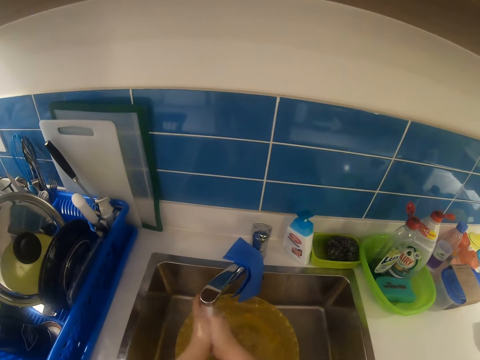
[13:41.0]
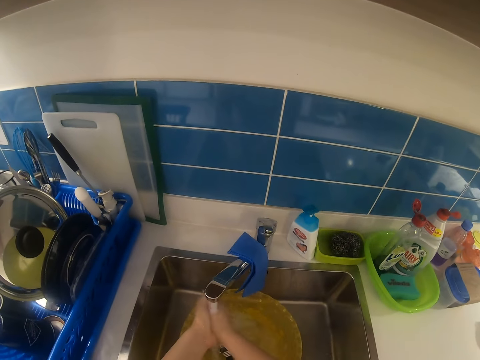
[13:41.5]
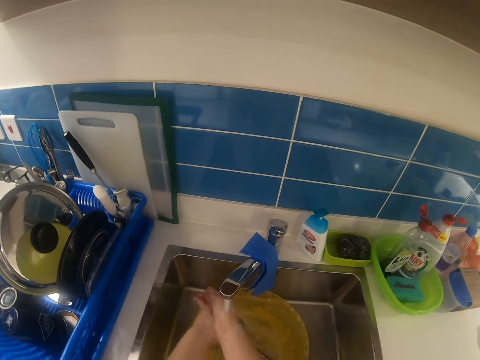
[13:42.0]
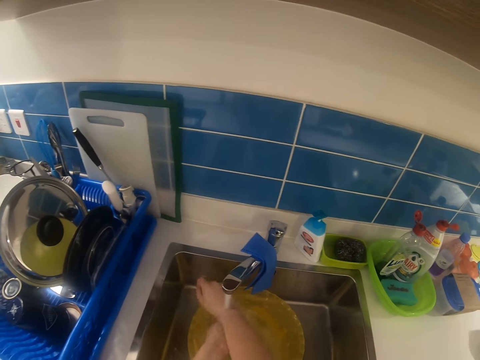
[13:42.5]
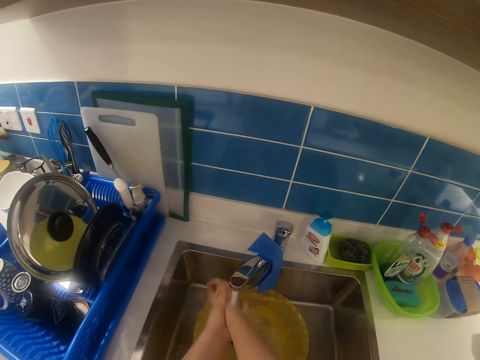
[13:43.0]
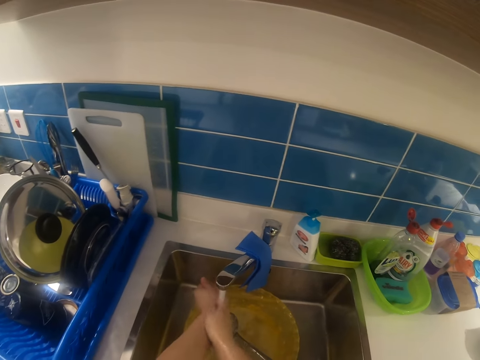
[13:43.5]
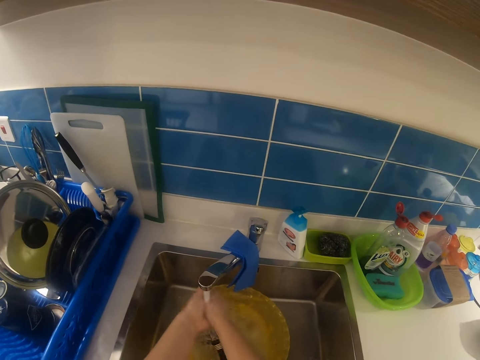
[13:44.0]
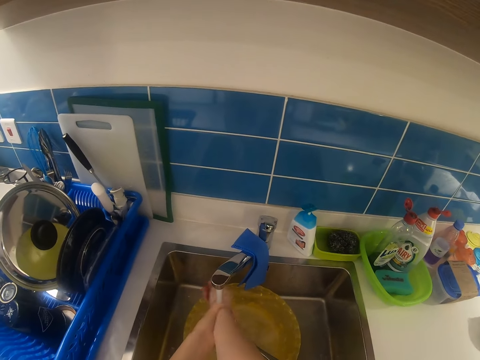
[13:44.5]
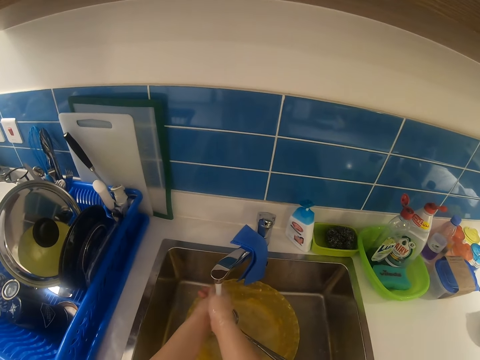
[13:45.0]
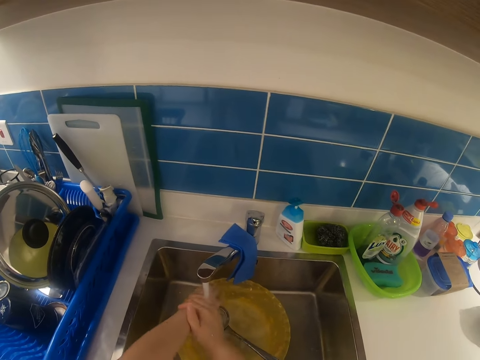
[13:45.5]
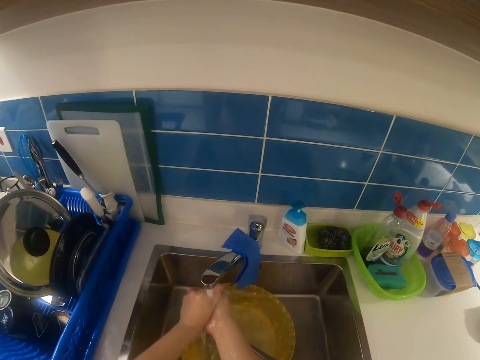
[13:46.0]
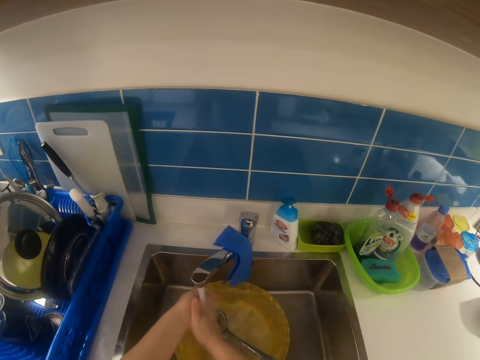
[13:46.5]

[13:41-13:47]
The camera wearer rinses her hands with water from the tap in the sink.

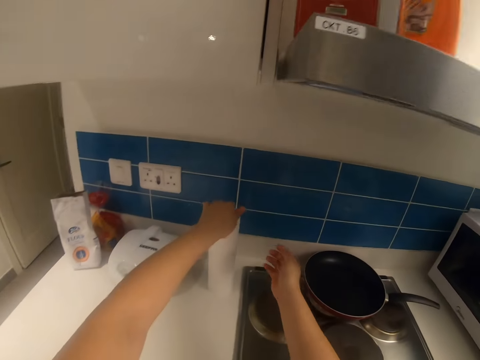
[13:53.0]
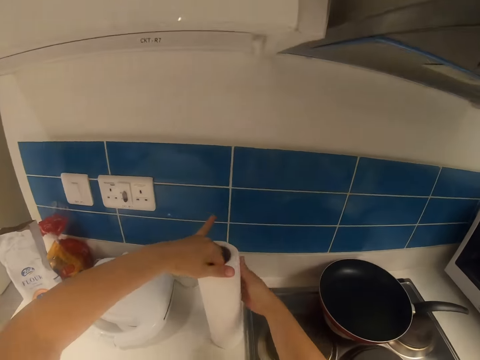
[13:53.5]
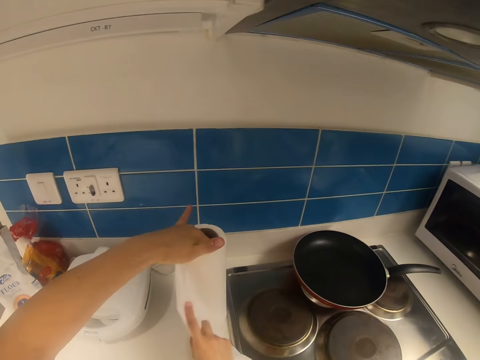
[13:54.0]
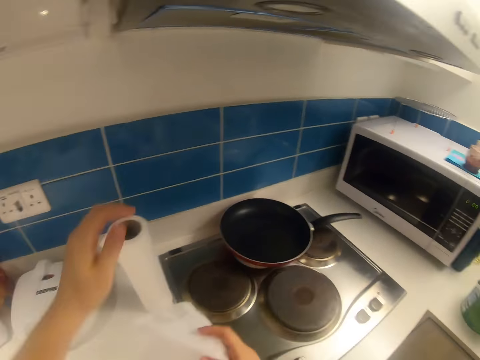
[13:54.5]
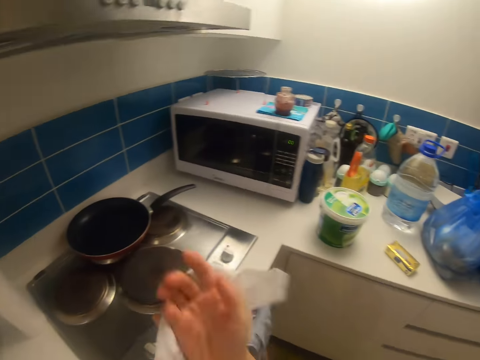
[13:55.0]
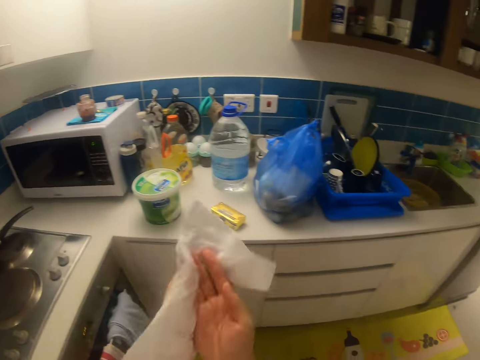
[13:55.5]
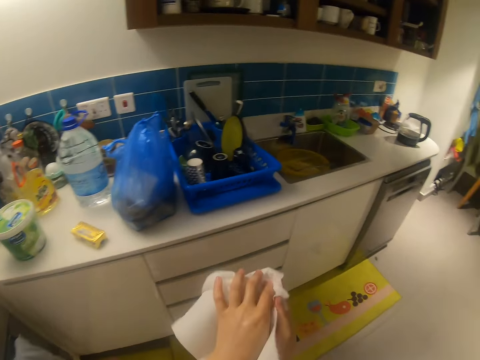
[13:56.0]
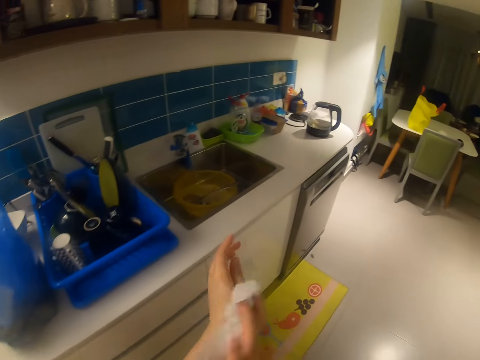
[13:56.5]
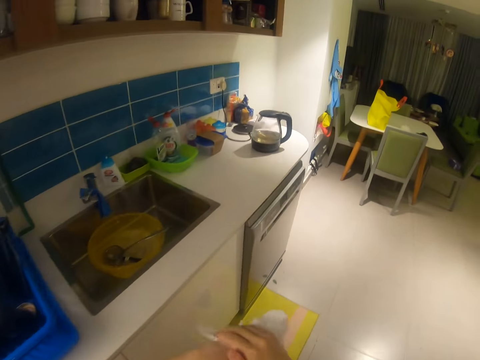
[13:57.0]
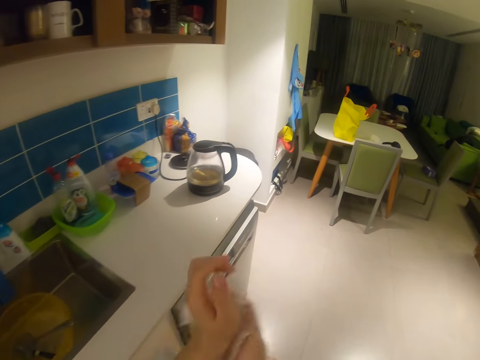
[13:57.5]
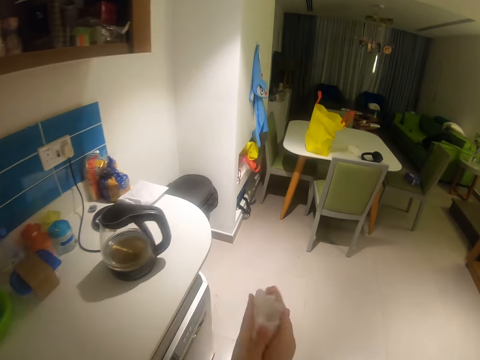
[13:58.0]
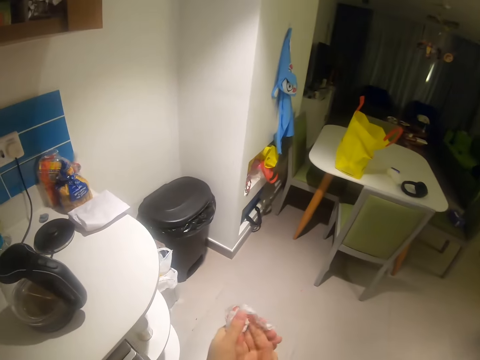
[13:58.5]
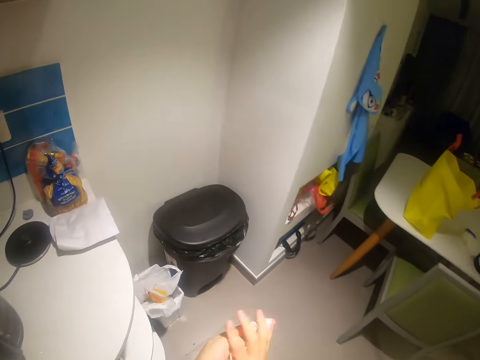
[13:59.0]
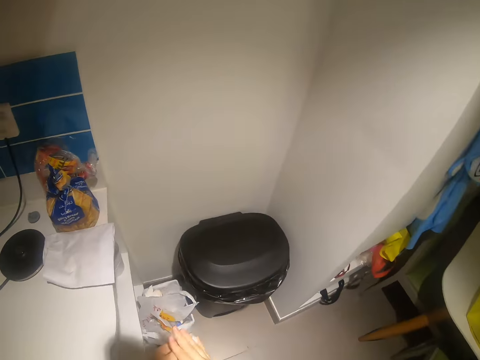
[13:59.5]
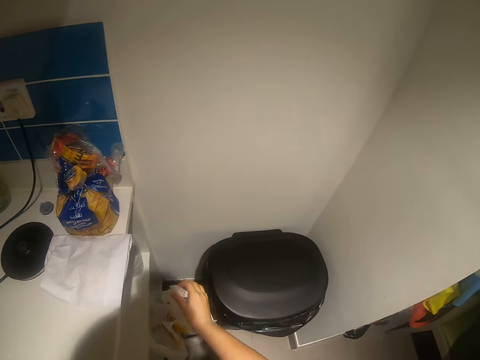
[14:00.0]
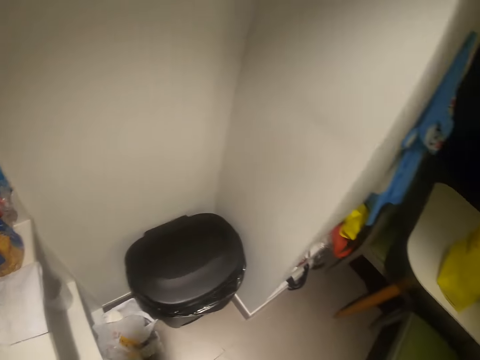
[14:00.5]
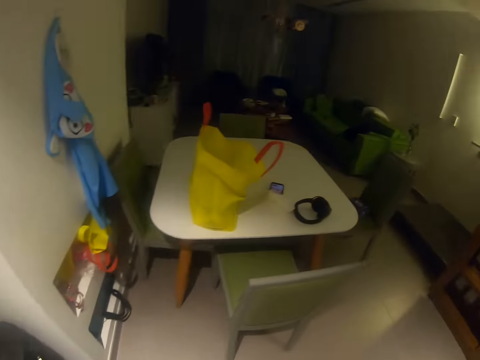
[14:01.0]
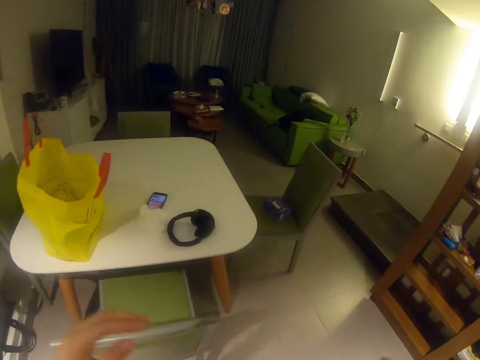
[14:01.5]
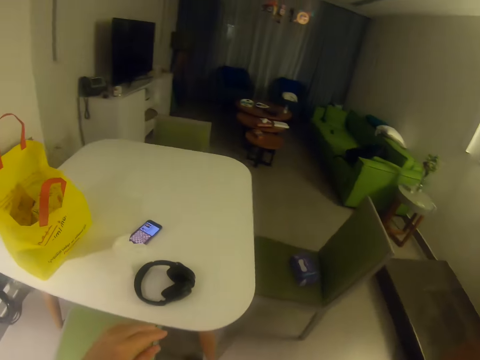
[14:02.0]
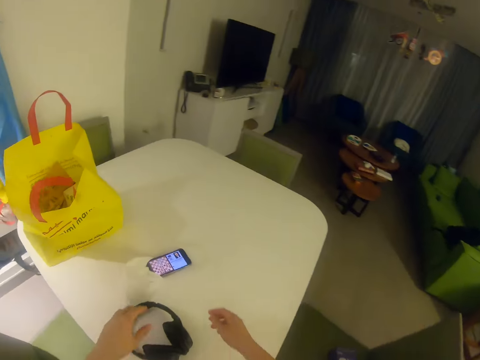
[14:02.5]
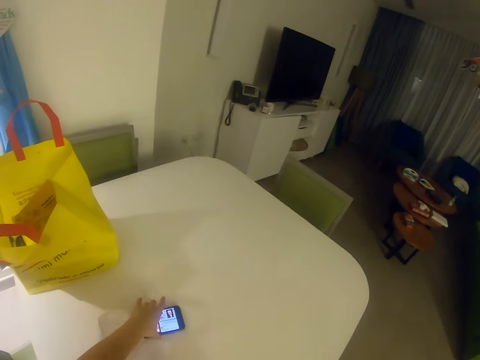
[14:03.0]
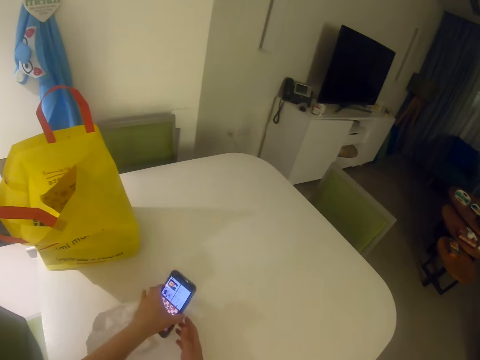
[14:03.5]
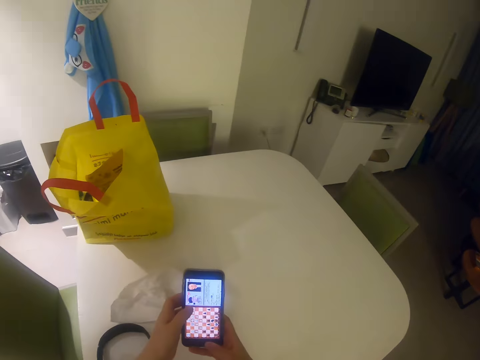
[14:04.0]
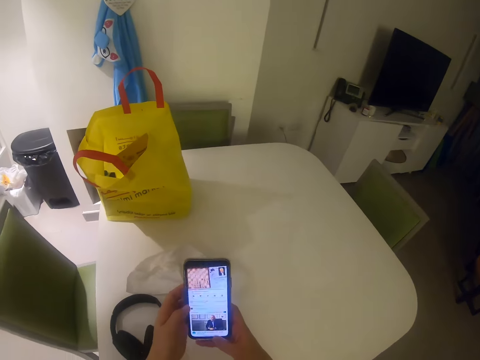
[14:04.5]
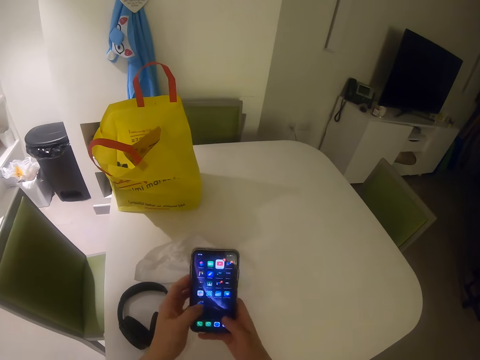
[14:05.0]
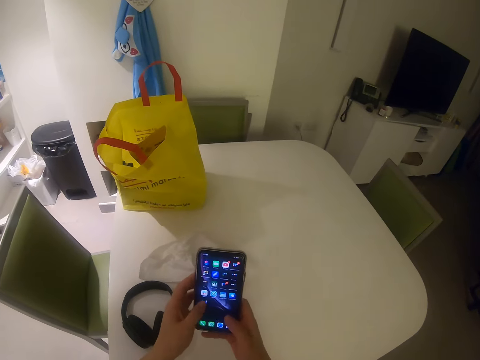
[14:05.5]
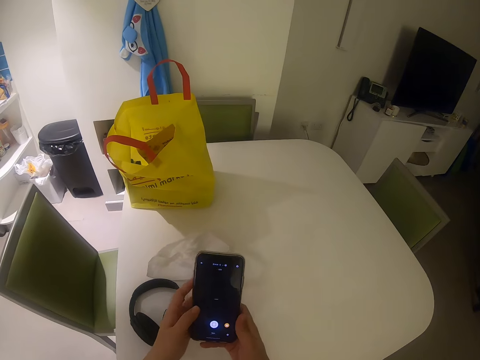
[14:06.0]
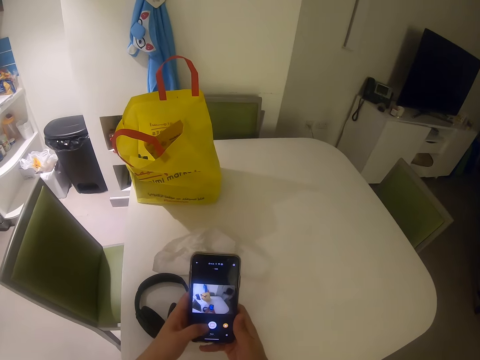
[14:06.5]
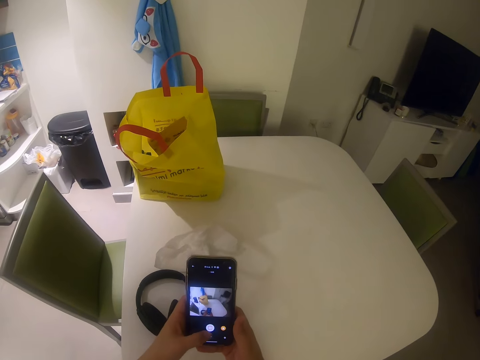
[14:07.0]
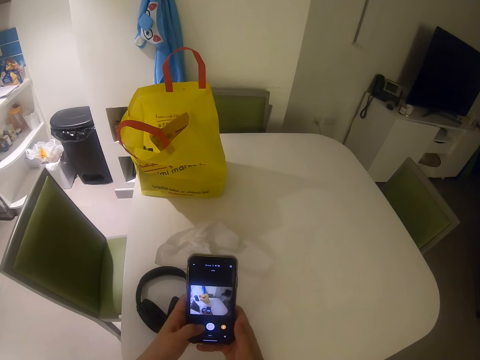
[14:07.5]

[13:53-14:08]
The camera wearer cuts out a tissue with his right hand. They clean both hands with the tissue. They walk to the trash bin. They throw the tissue in her right hand into the trash bin. They walk towards the dining table. They pick up the phone on the dining table with his left hand. They press the phone.

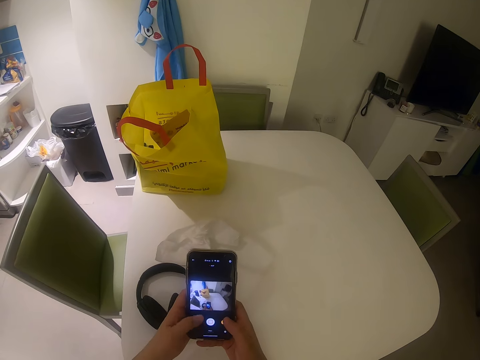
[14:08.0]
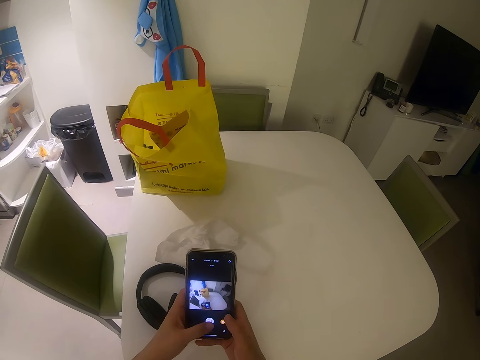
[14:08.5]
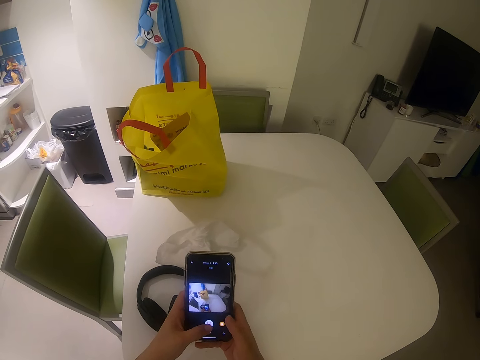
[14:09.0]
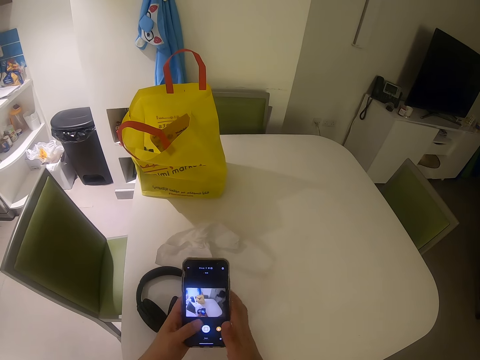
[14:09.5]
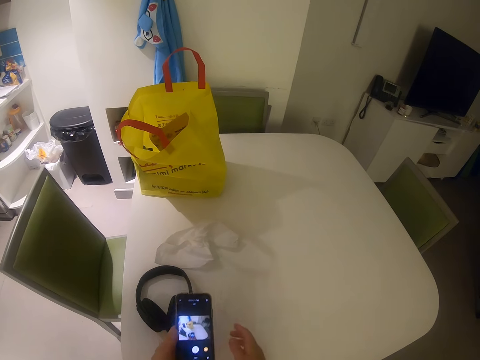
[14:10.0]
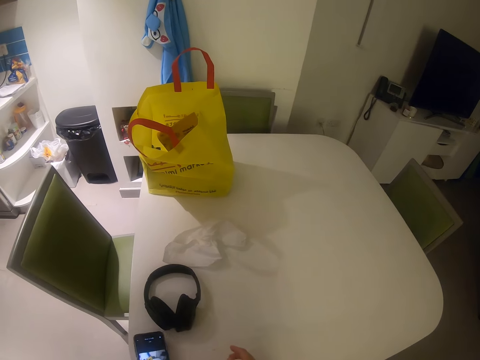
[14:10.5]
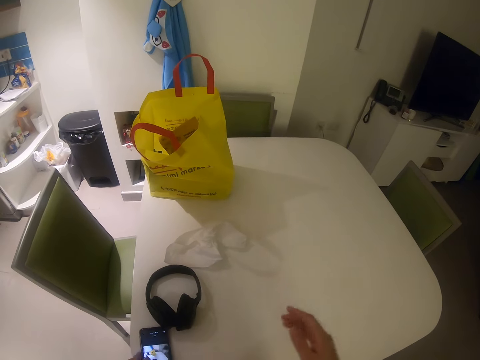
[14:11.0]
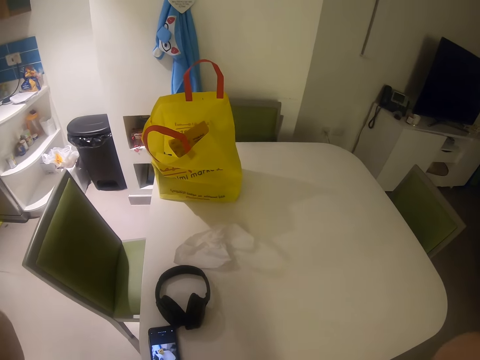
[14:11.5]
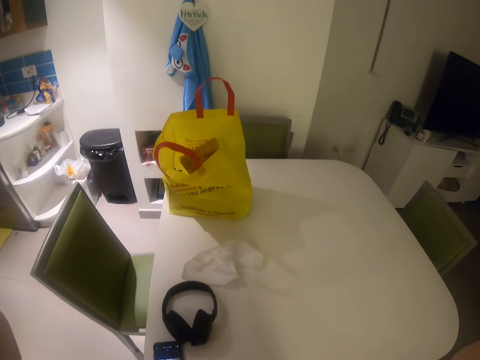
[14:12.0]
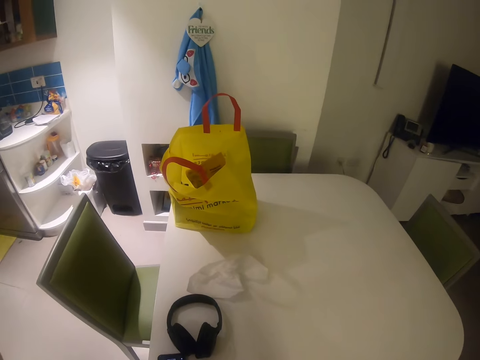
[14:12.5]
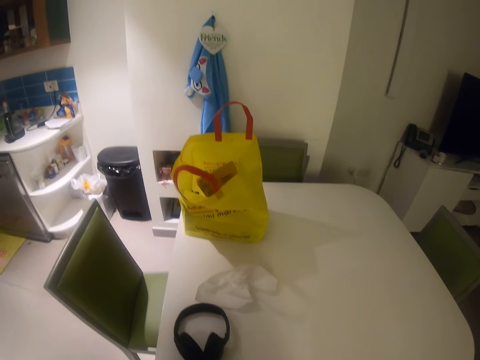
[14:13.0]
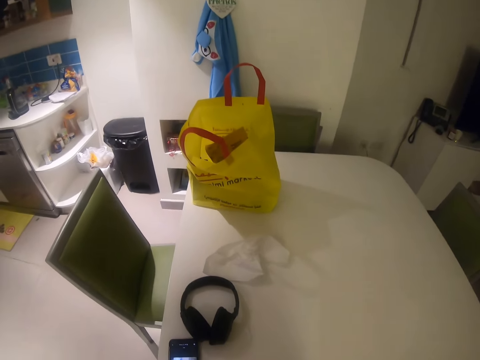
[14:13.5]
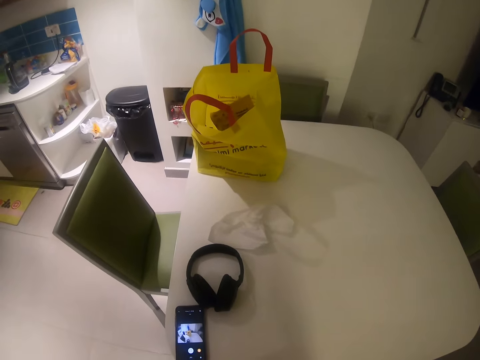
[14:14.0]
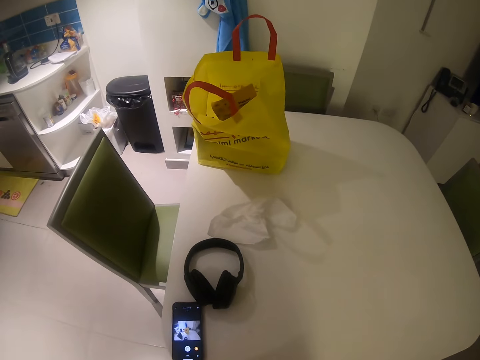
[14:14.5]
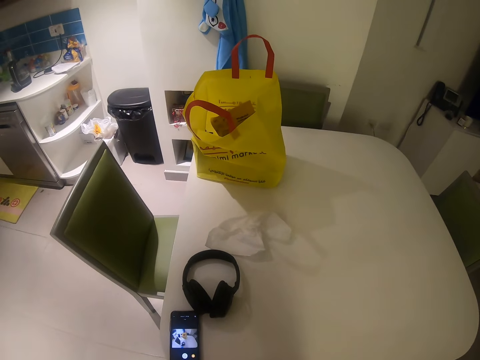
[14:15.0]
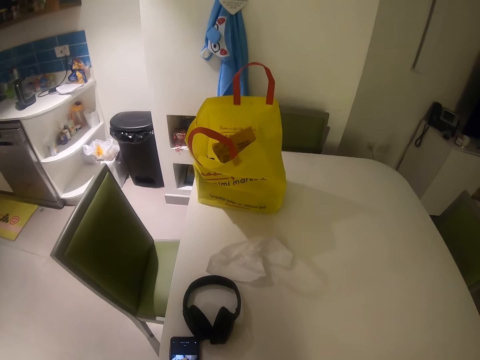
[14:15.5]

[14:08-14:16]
The camera wearer drops the phone on the dining table. He touches his camera with both hands. He adjusts the camera.
